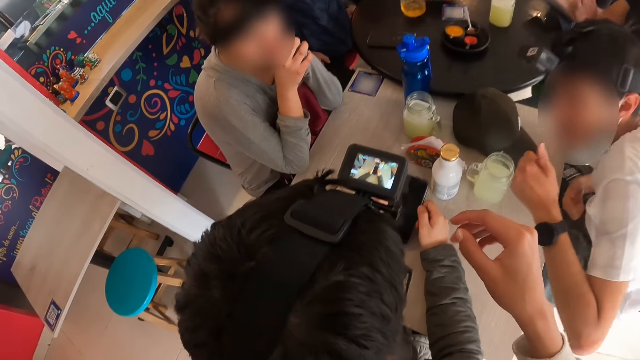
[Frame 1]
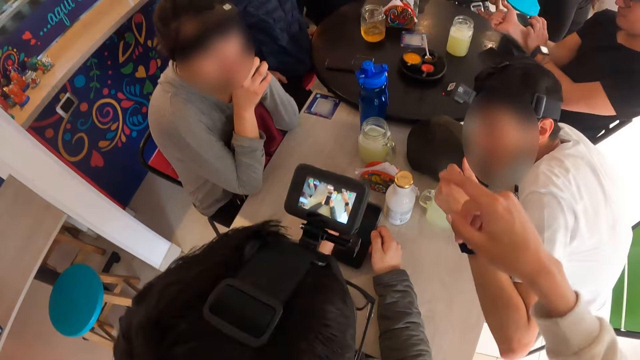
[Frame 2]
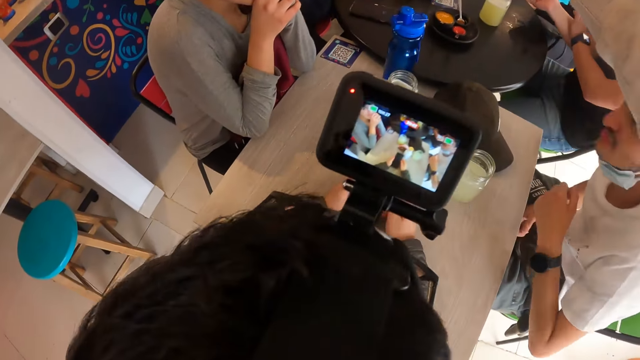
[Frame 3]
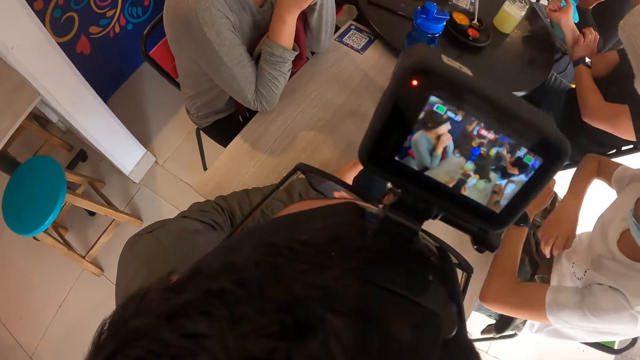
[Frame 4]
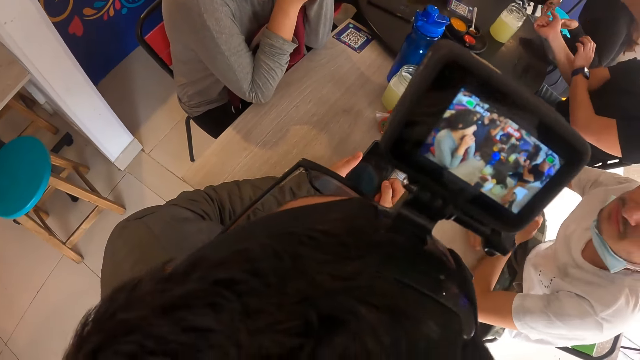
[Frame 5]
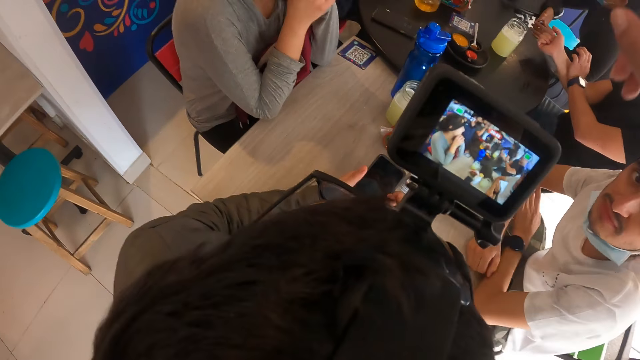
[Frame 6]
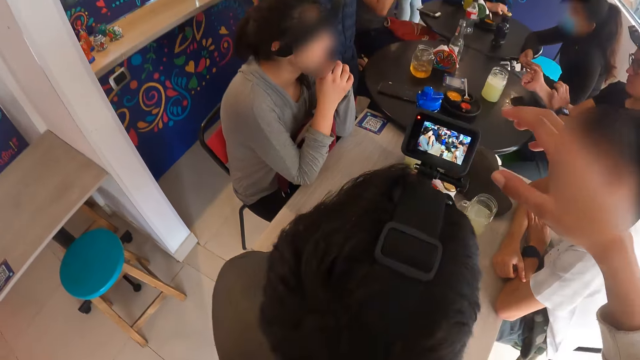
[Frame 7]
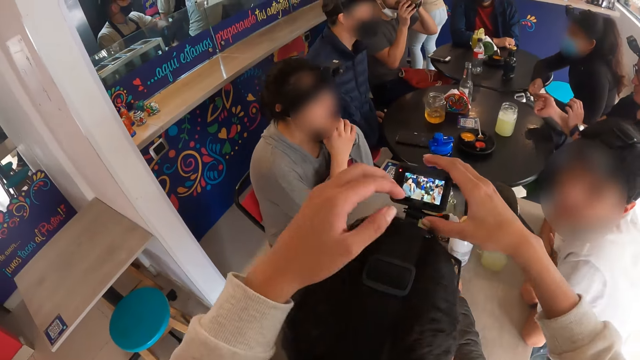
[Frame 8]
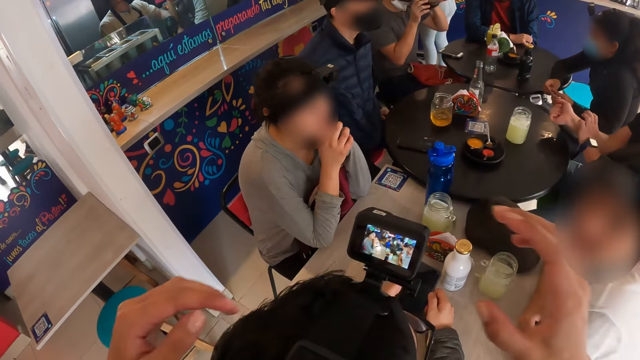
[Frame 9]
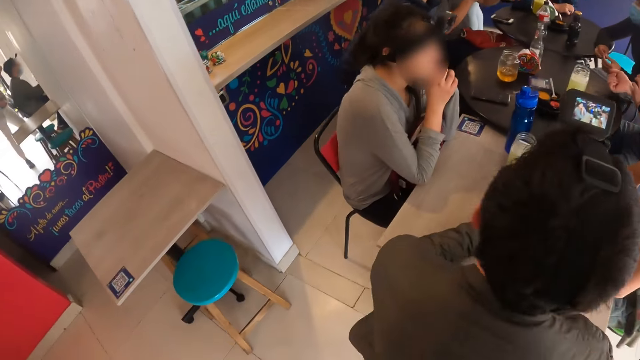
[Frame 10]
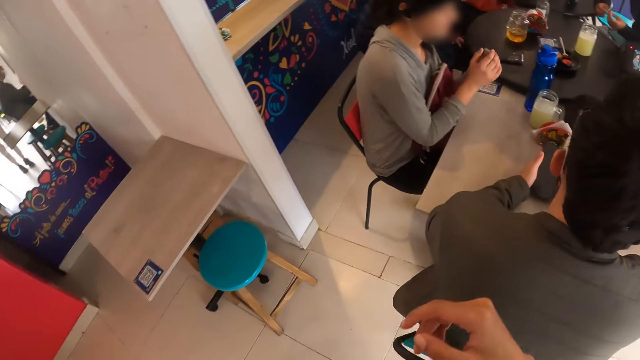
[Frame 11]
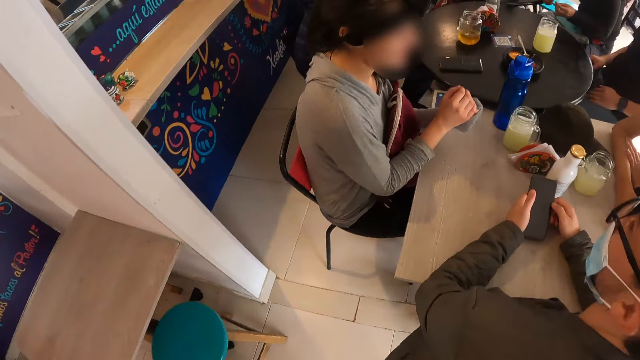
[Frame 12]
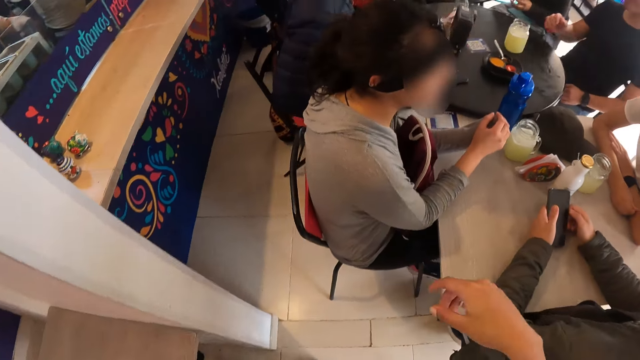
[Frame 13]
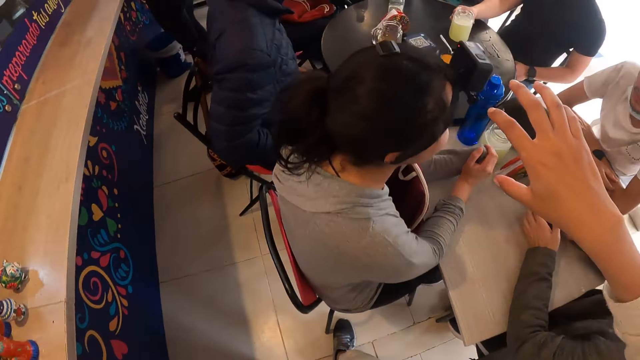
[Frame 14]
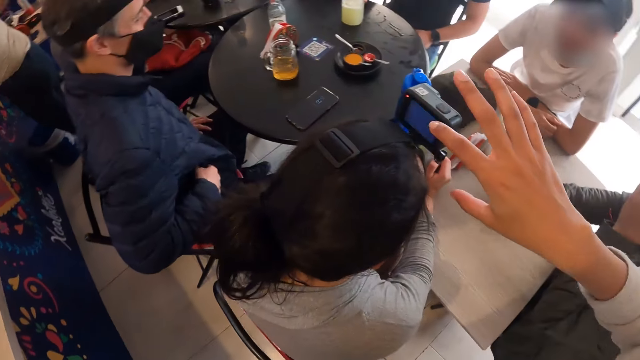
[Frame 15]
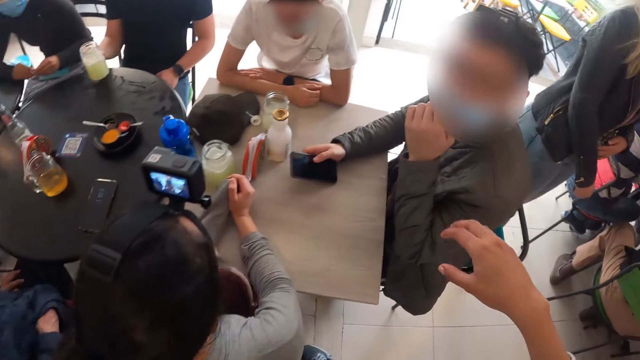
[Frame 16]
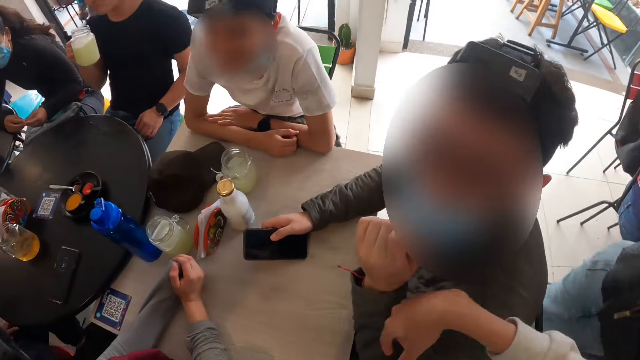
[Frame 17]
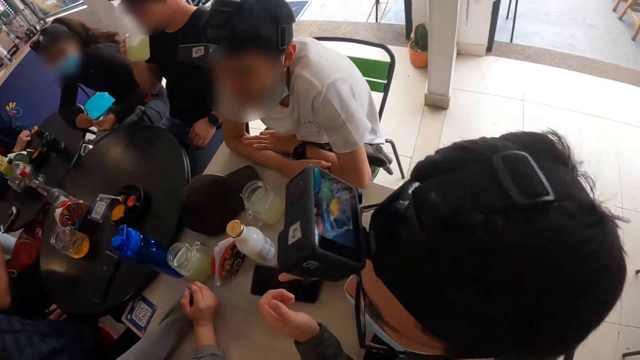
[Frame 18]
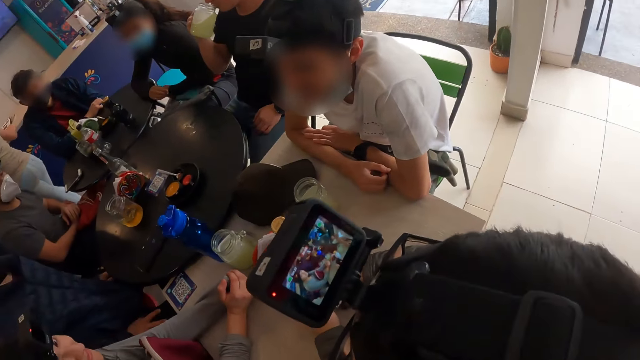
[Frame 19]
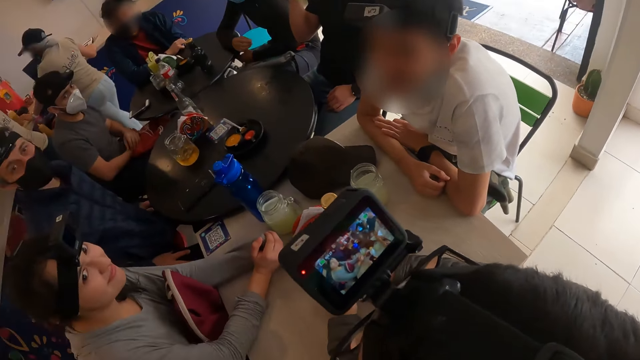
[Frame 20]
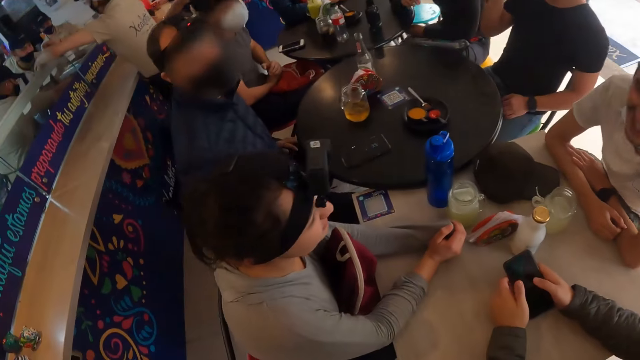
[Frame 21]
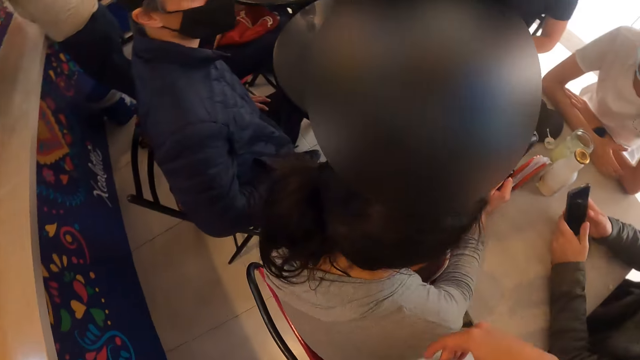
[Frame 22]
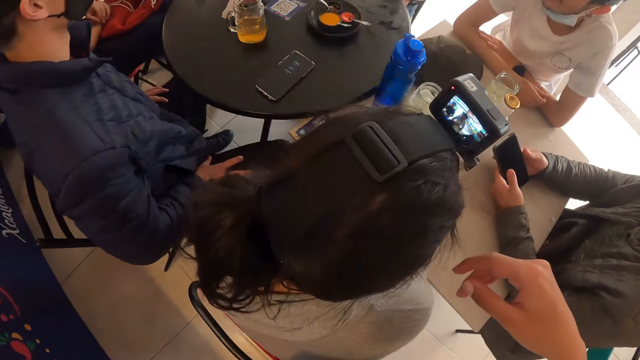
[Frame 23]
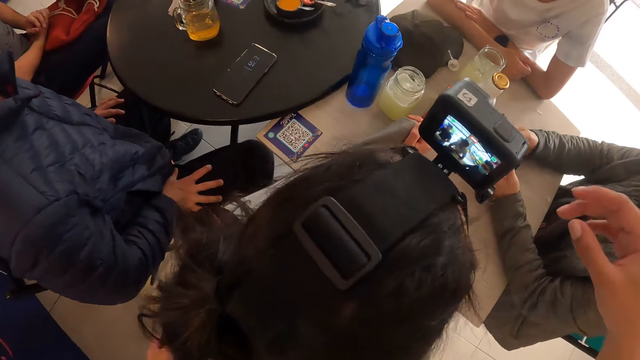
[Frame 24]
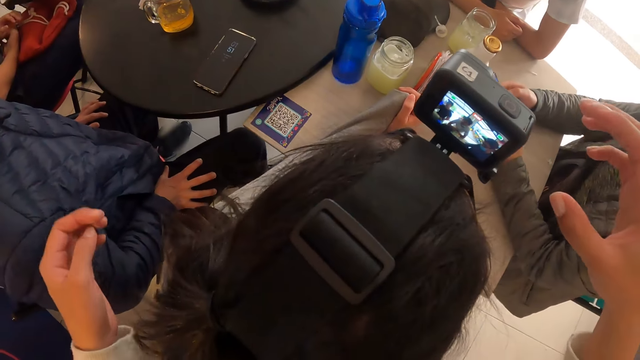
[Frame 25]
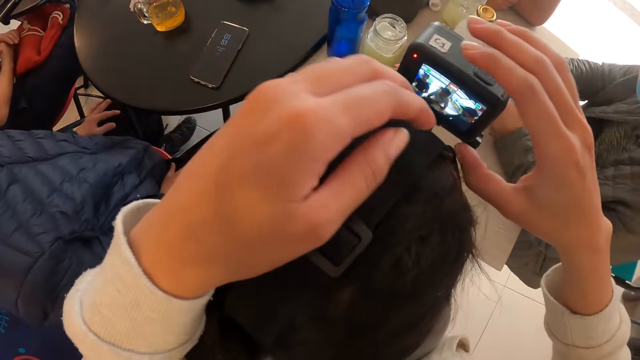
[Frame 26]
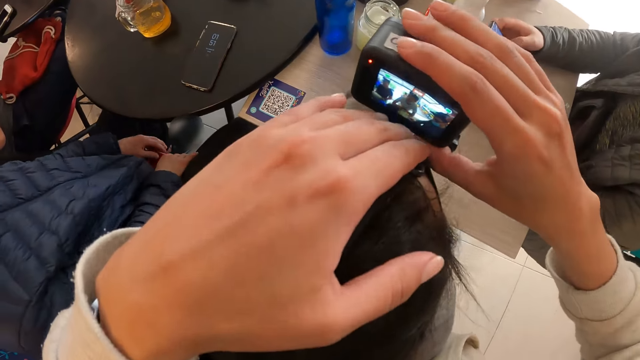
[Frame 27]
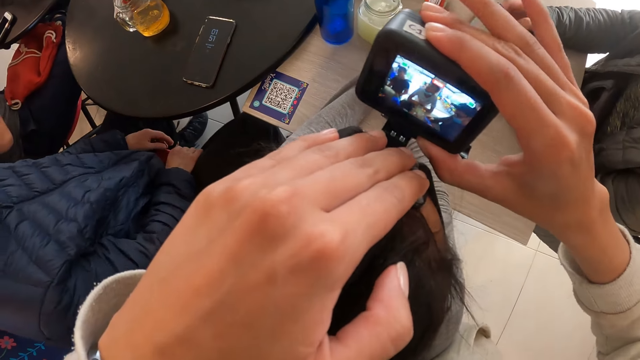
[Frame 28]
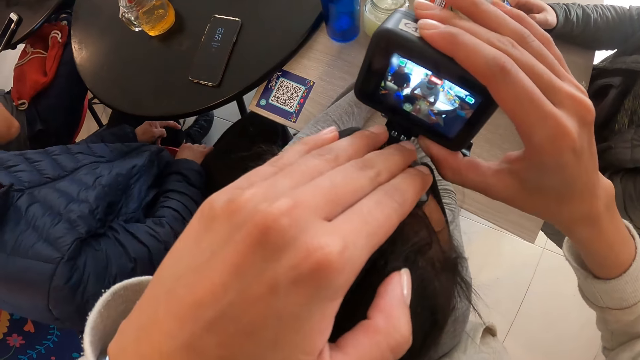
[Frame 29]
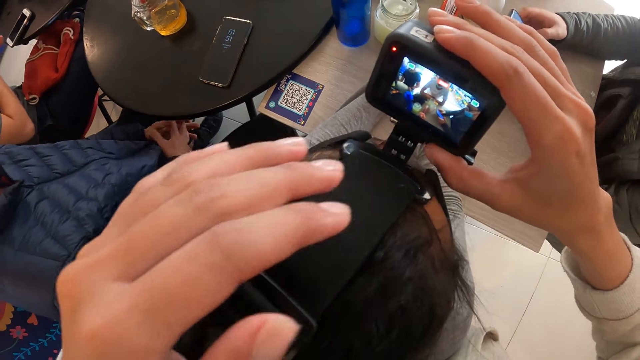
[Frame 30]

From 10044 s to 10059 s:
The man makes gestures with his left hand. The camera wearer makes gestures with his right hand. He points at something. He adjusts the camera on another man's head with both hands. He moves around. He taps a camera on a woman's head with his right hand. He switches on the woman's camera. The other man adjusts his eye glasses with his left hand. The camera wearer interacts with the man at the table, and places his right hand on the man's shoulder. He looks at a man's camera. The man operates the phone with both hands. The camera wearer adjusts the camera on the woman's head with both hands.

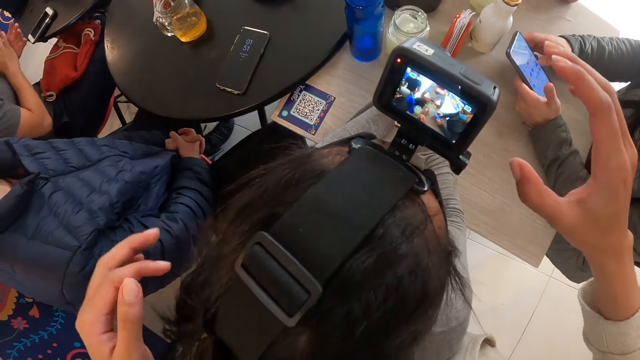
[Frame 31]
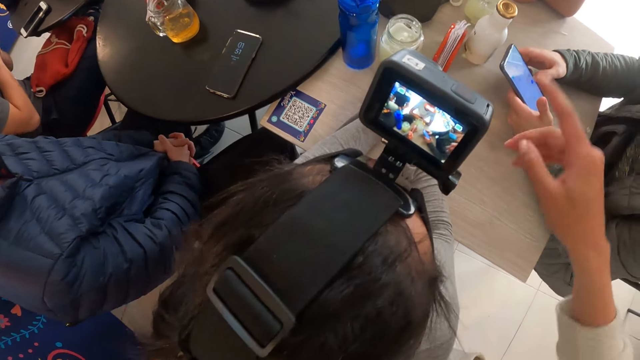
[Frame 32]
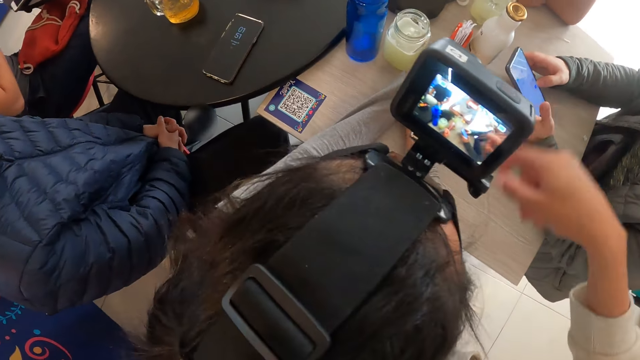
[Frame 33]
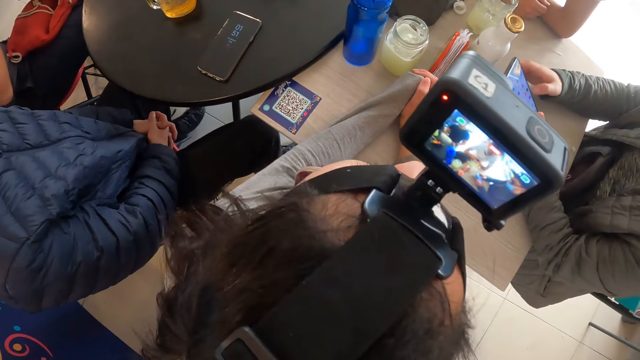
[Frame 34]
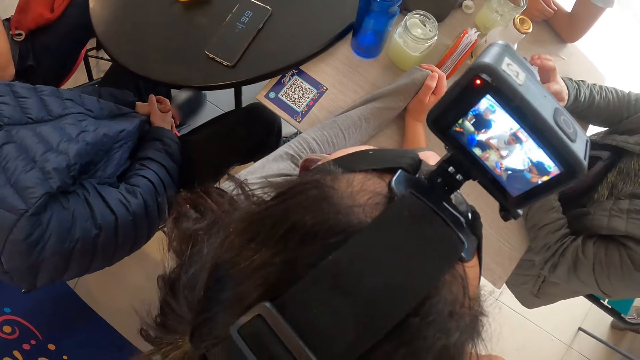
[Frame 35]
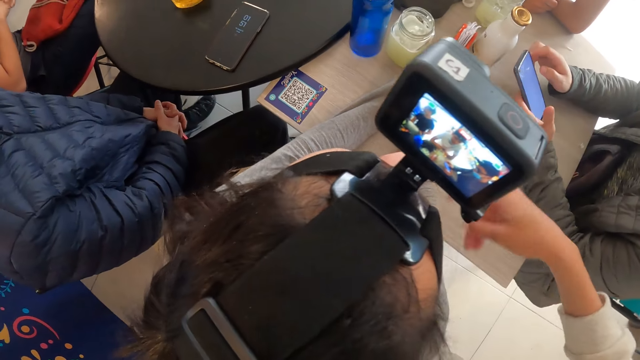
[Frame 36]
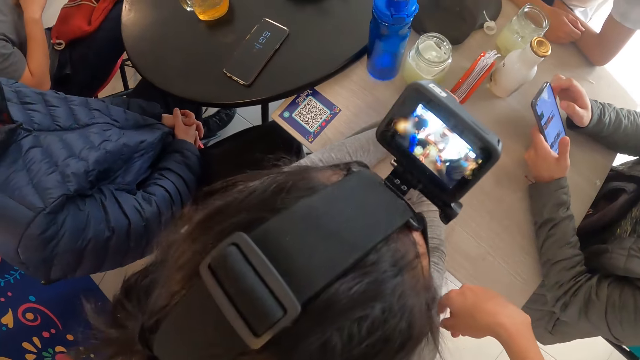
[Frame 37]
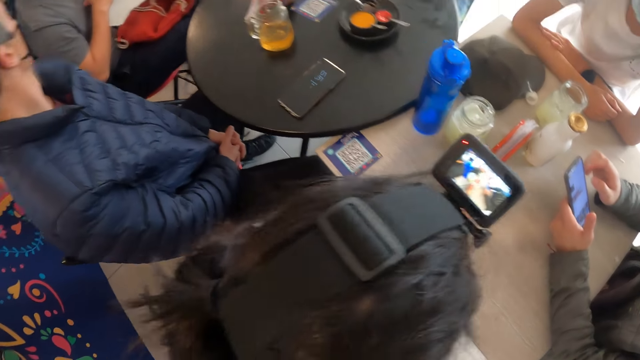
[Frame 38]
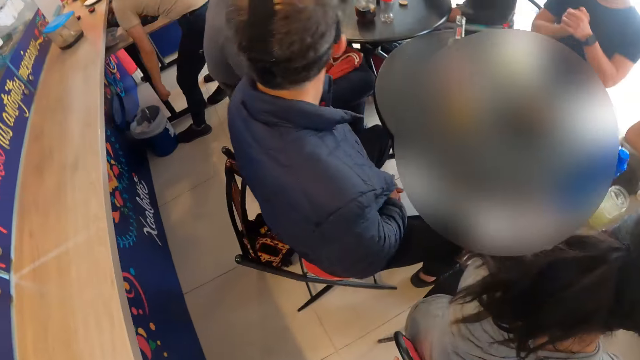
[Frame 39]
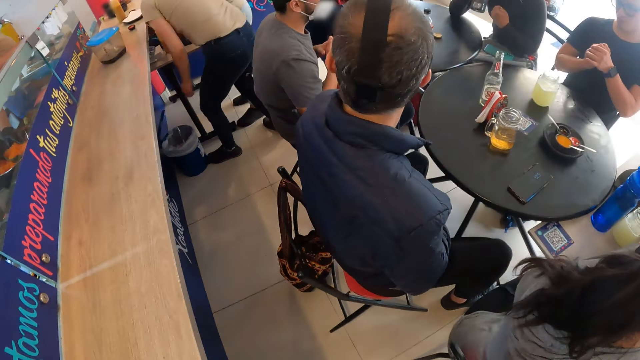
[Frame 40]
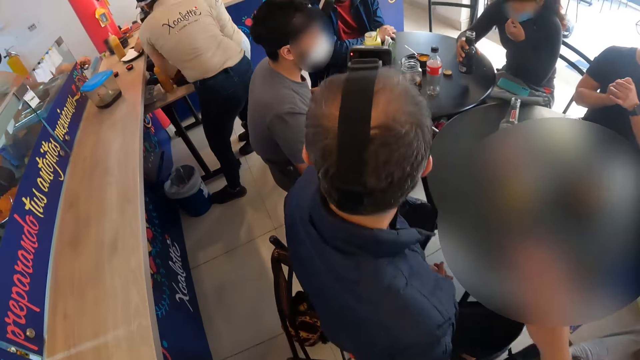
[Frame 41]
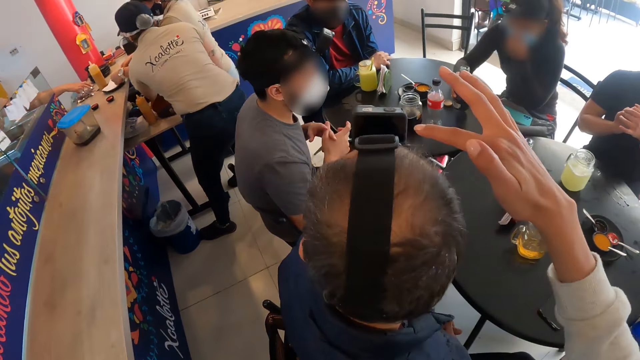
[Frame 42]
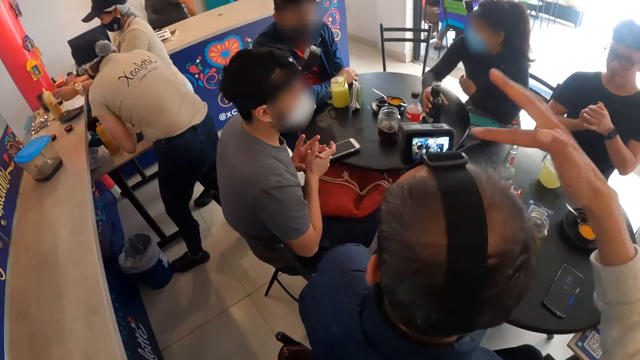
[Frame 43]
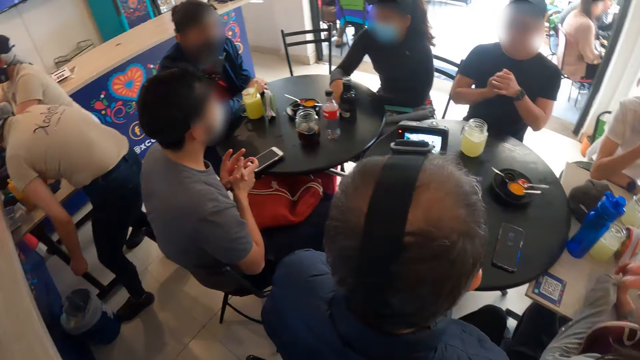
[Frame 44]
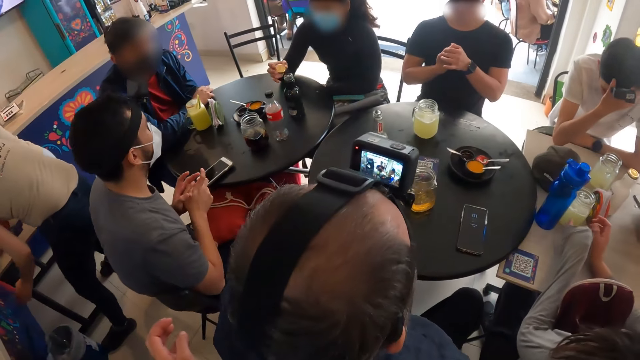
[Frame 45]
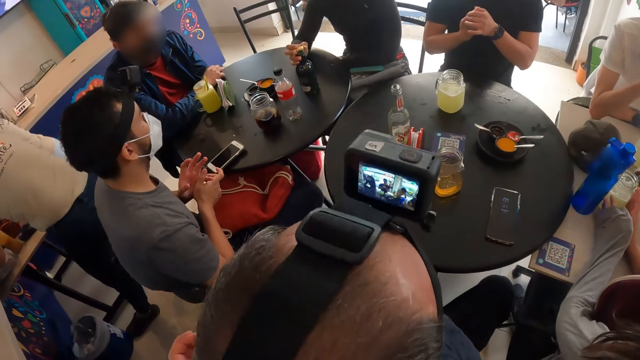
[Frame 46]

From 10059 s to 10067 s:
The camera wearer lets go of the camera. He makes gestures with his right hand. He points at something. He taps a camera on the man's head with his right hand. He switches on the man's camera.
